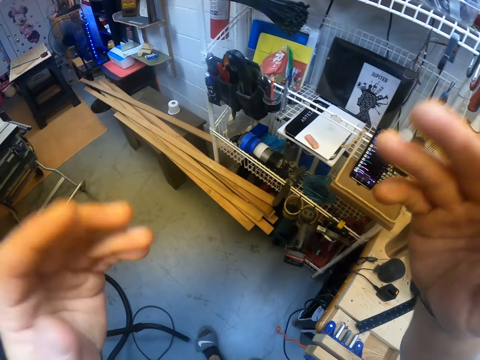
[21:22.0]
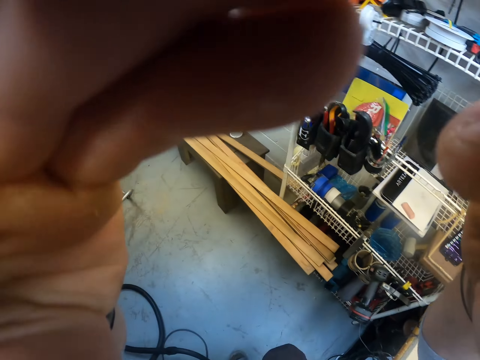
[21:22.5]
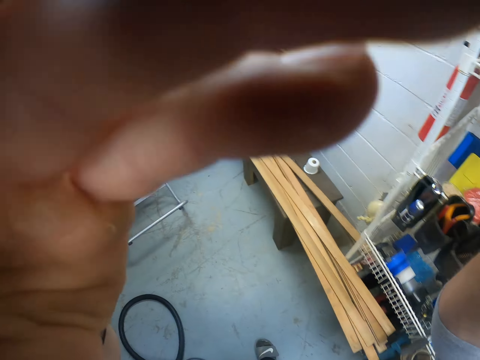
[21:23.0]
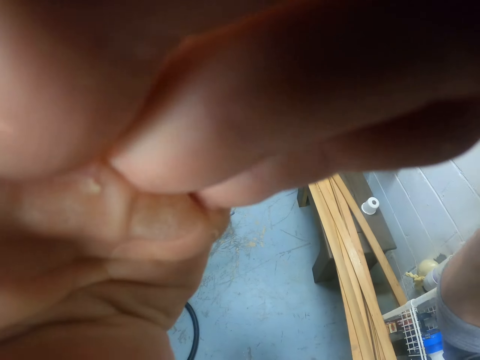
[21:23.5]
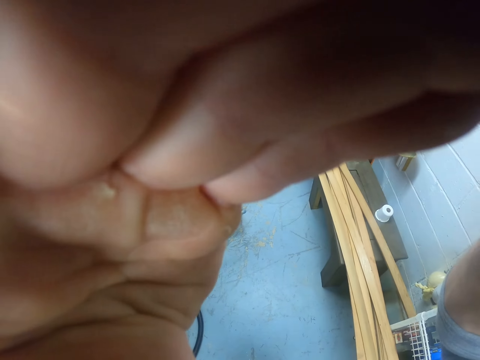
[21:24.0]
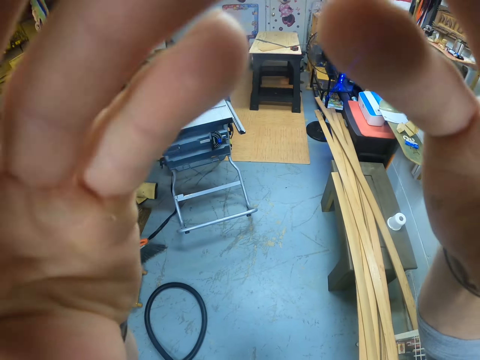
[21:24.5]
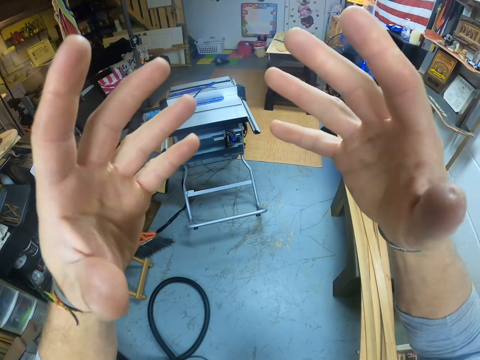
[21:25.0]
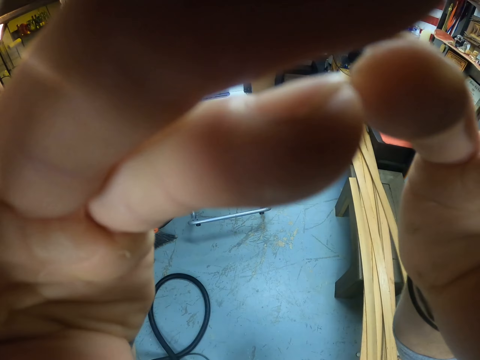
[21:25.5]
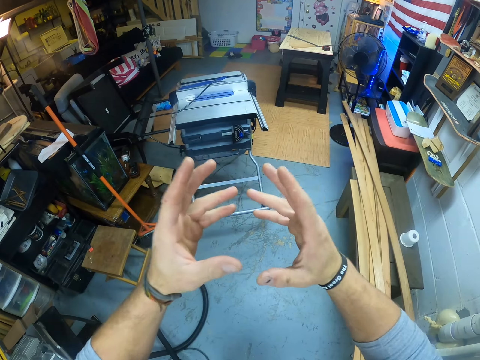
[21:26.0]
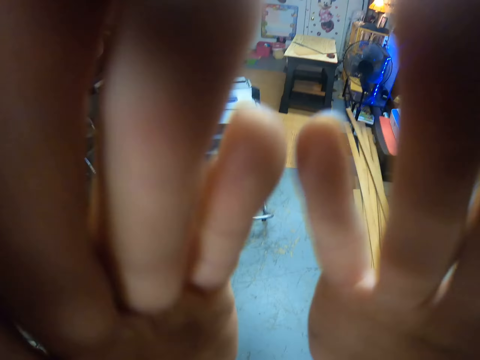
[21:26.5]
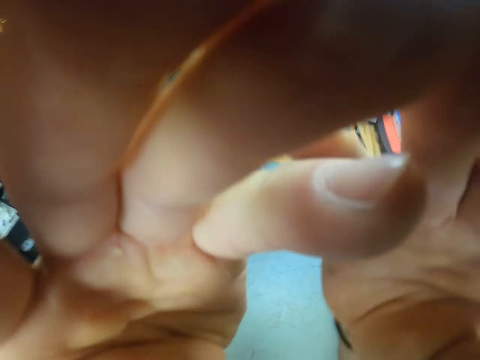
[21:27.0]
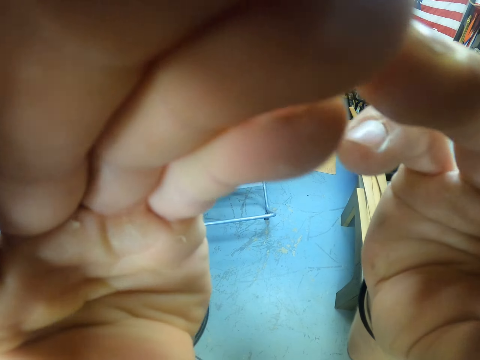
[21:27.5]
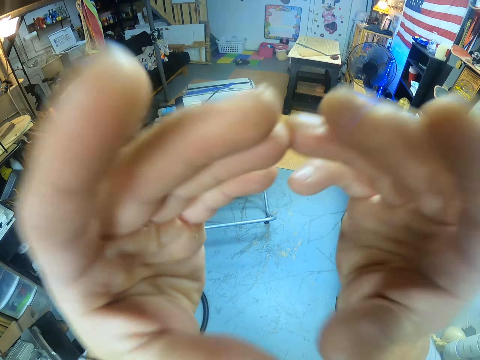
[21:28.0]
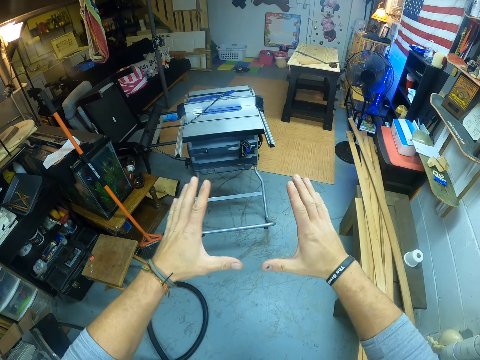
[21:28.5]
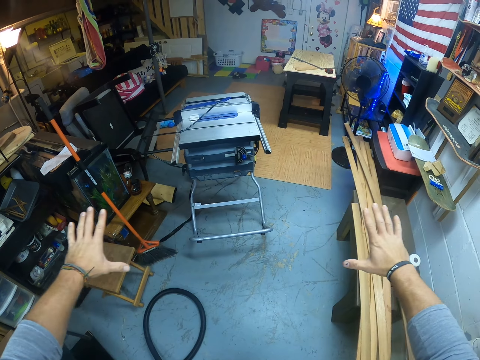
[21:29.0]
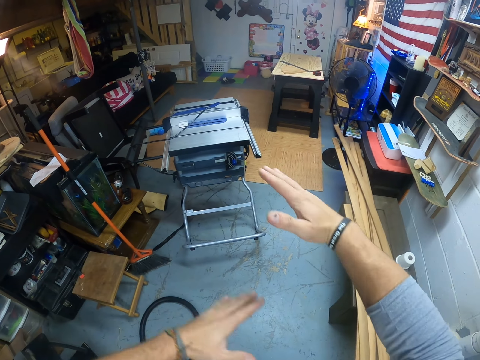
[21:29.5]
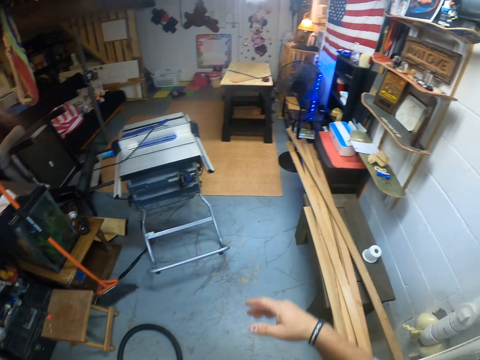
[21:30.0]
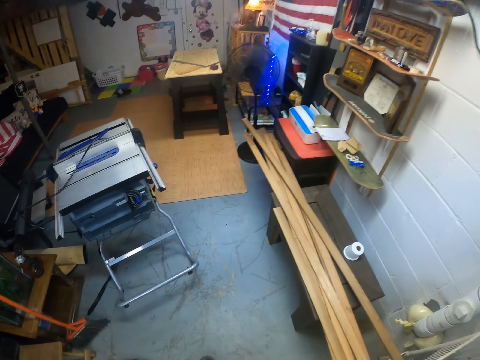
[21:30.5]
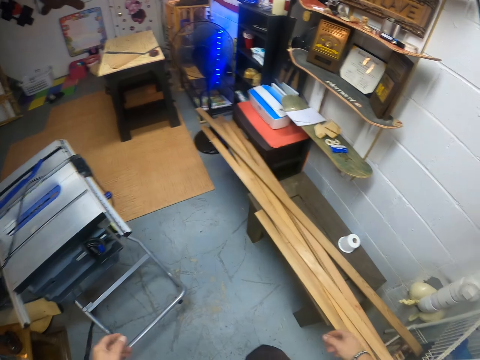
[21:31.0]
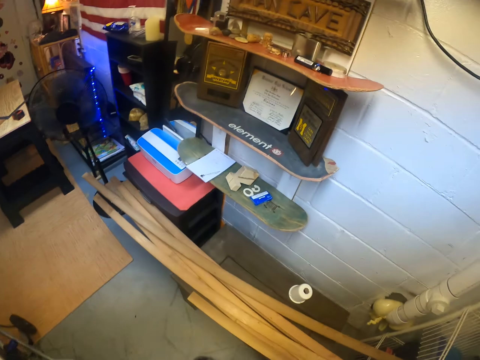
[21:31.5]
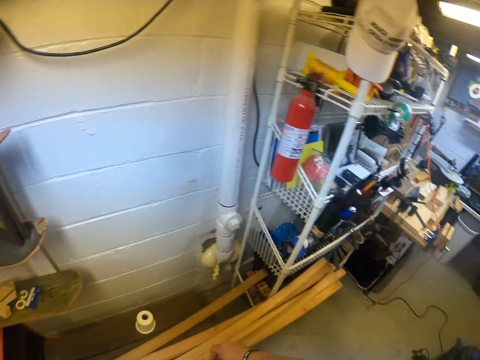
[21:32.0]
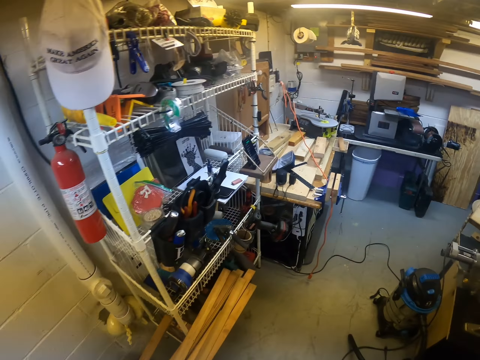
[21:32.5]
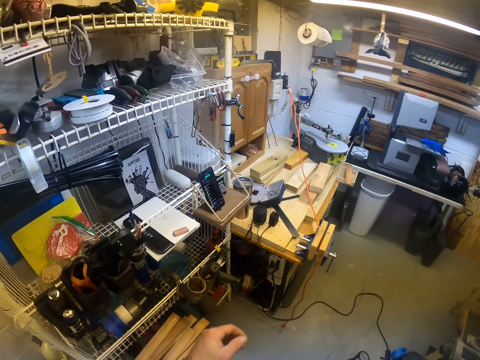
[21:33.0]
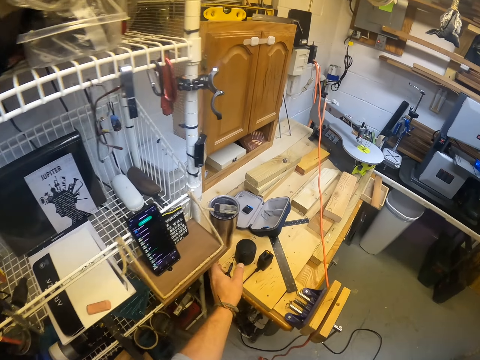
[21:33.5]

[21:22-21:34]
The camera wearer measures the distance between his hands and the camera.

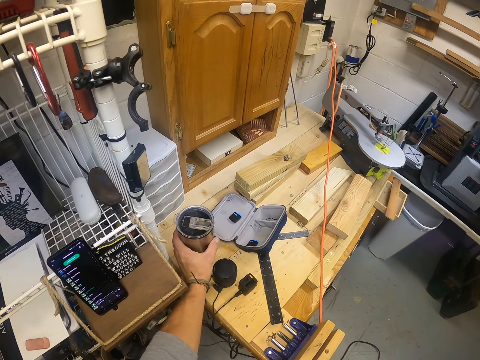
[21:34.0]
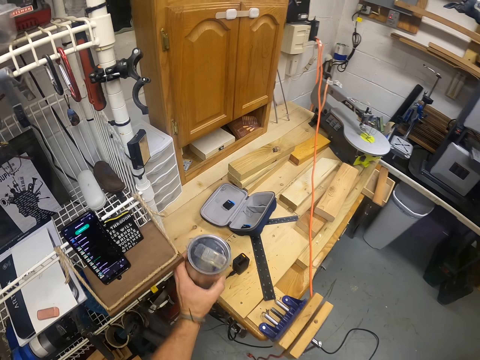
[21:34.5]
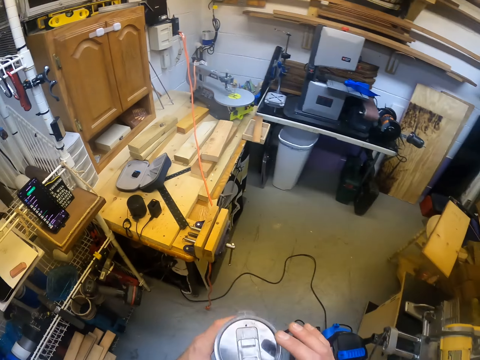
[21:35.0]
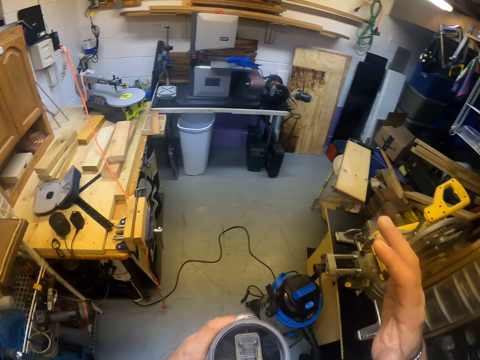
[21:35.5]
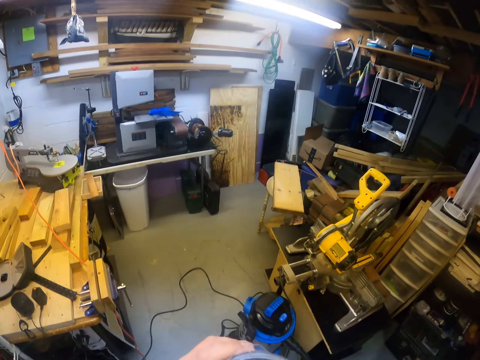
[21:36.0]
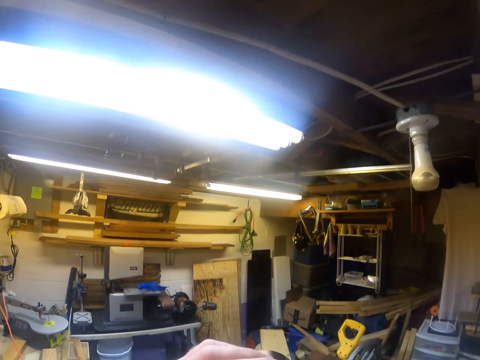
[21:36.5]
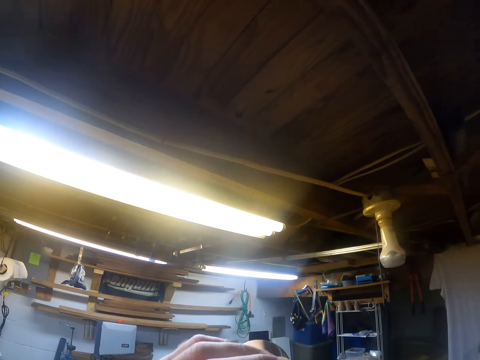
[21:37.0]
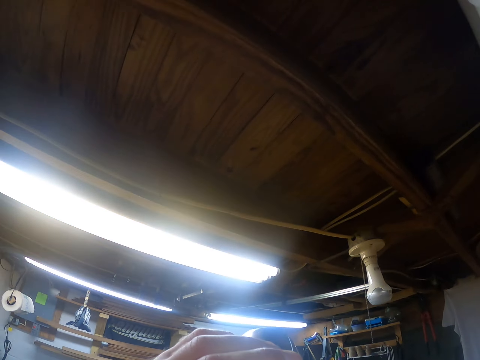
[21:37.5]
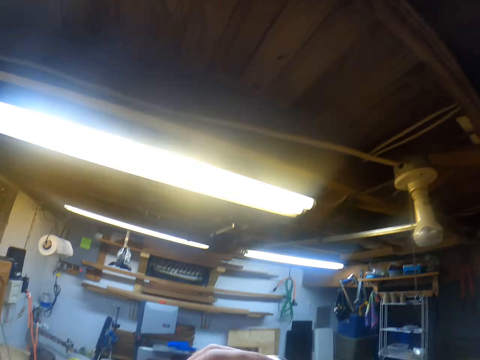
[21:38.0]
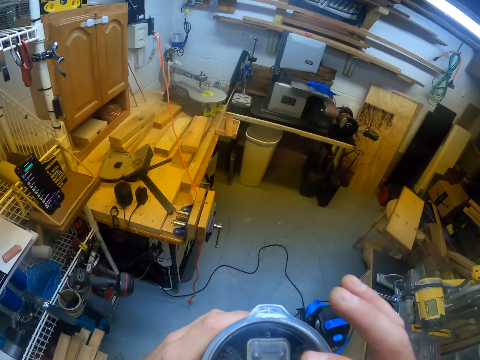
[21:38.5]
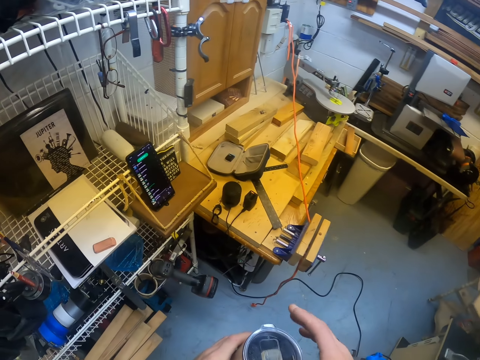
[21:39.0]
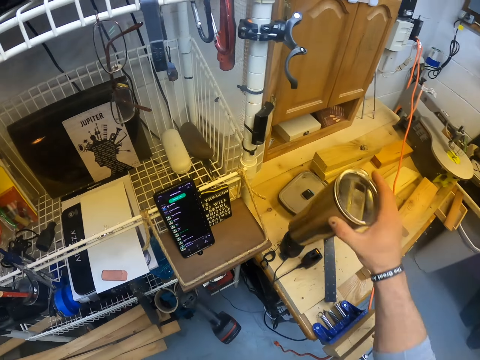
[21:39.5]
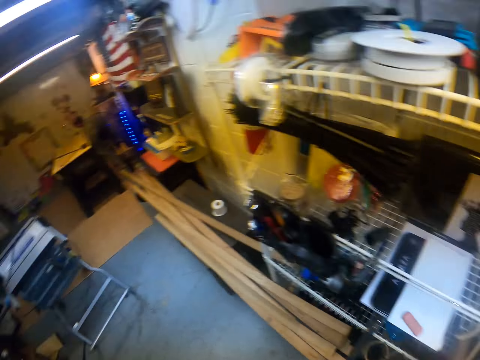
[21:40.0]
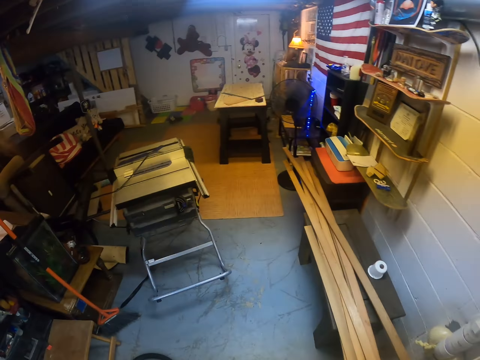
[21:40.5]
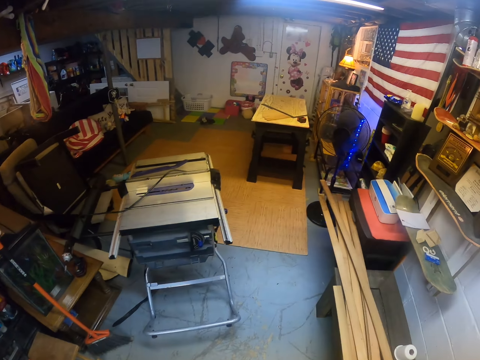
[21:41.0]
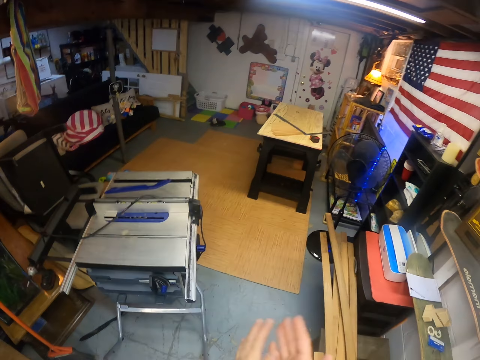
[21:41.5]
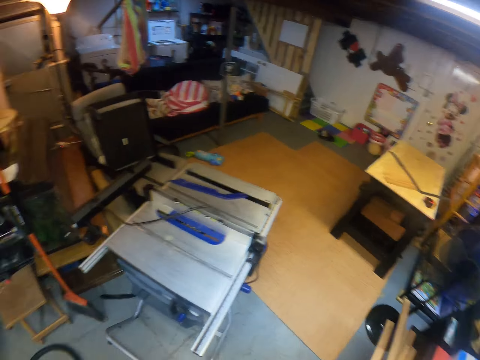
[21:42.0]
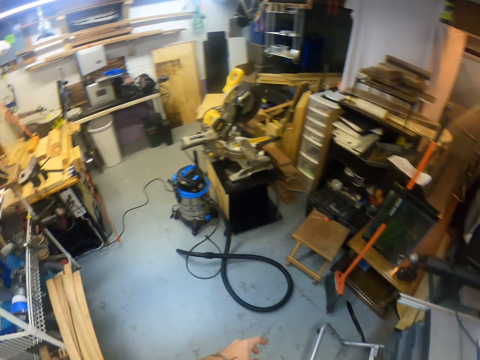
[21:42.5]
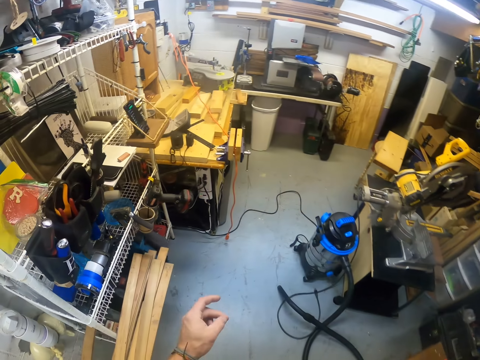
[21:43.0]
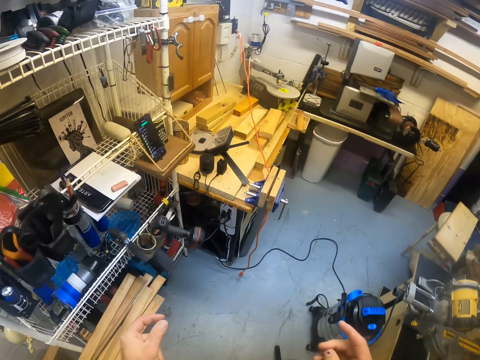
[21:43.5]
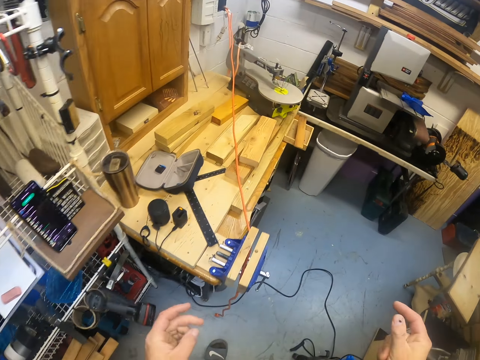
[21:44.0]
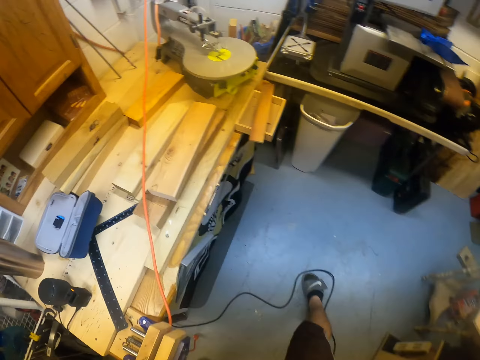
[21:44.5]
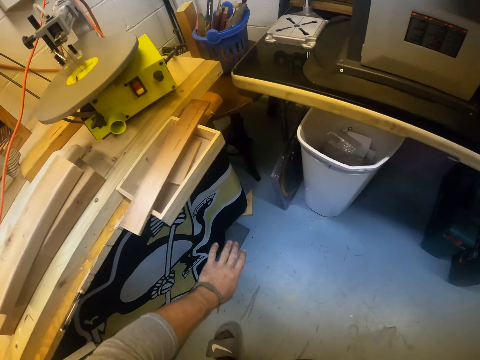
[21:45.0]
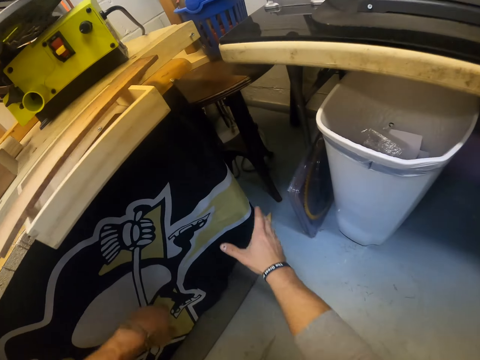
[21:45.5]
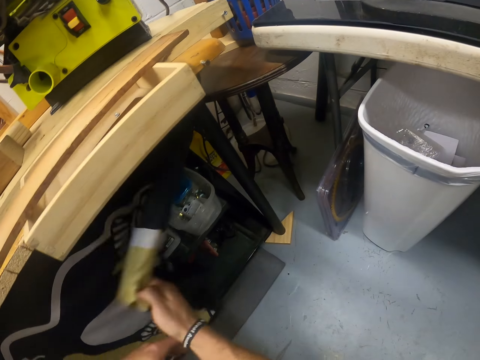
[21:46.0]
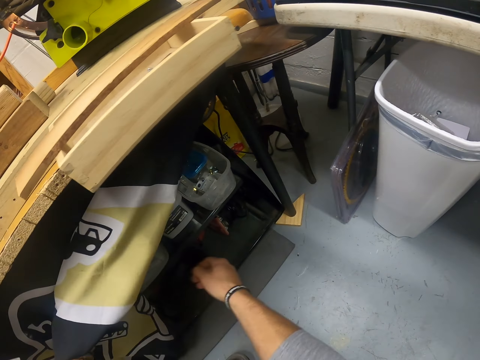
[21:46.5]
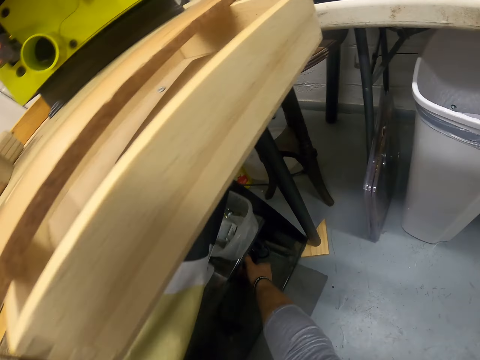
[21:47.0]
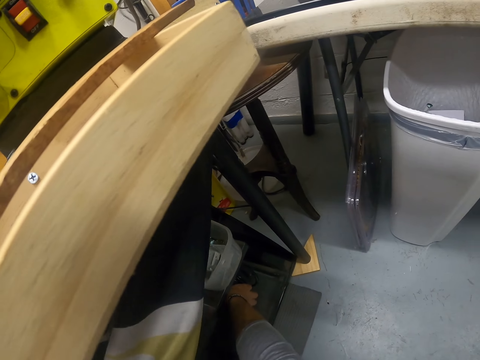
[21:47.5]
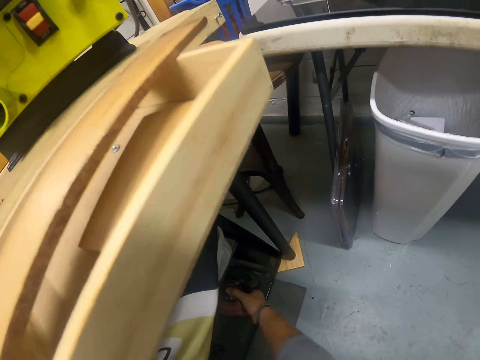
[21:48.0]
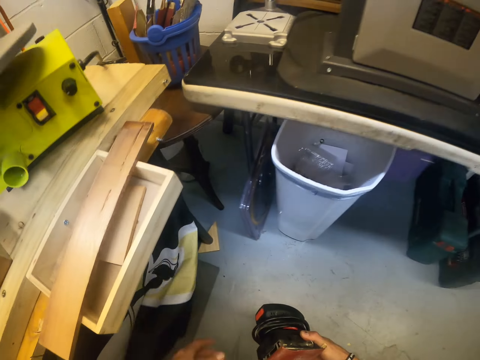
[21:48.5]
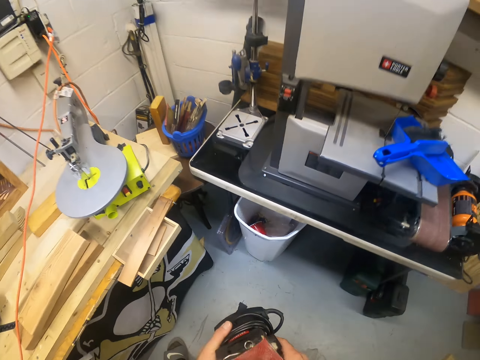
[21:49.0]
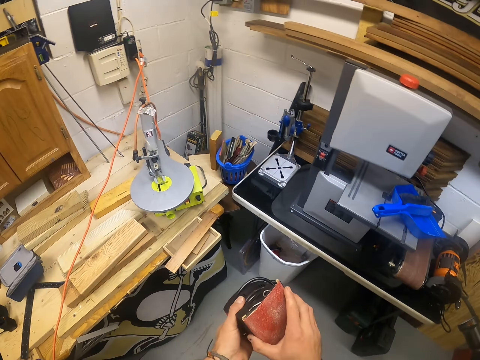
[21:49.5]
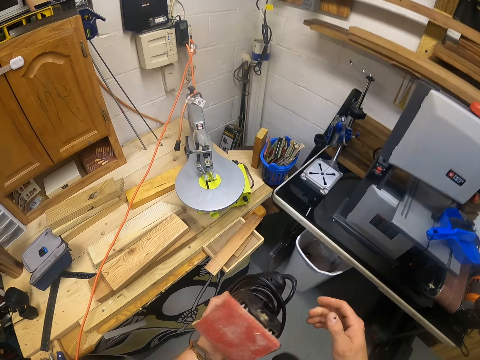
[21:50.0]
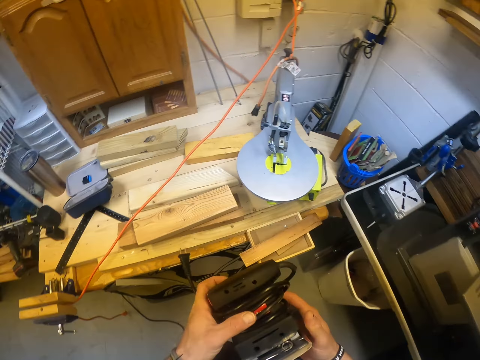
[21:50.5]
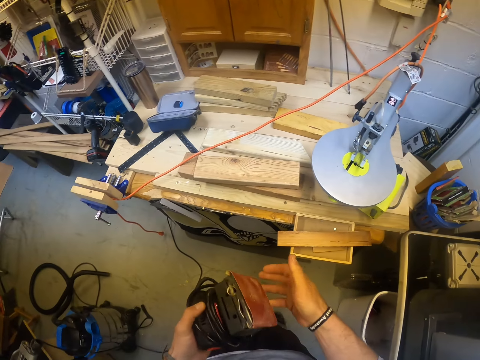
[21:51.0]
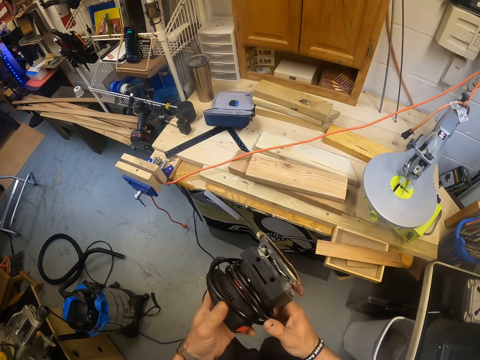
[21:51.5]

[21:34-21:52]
The camera wearer picks up a cup from the work table with his left hand. He opens the cup in his left hand with his right hand. He drinks water from the cup in his left hand. He closes the cup in his left hand with his right hand. He passes the cup from his left hand to his right hand. He drops the cup on the table with his right hand. He dusts his hands. He moves the work table cloth with his right hand. He holds the work table cloth with his left hand. He picks up an electric sander from the rack beneath the work table with his right hand. He drops the work table cloth with his left hand. He holds the electric sander with his hands. He holds the electric sander with his hands again.
